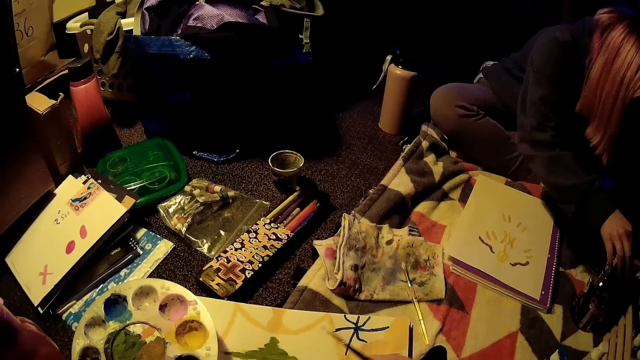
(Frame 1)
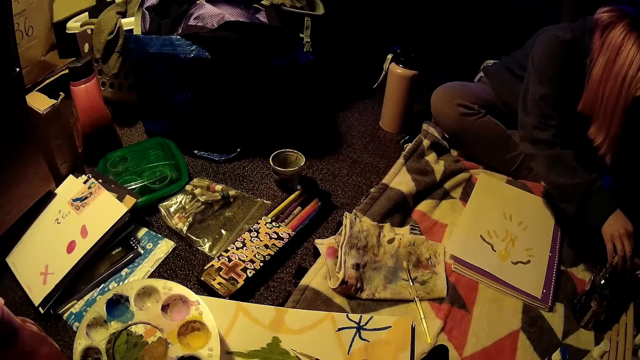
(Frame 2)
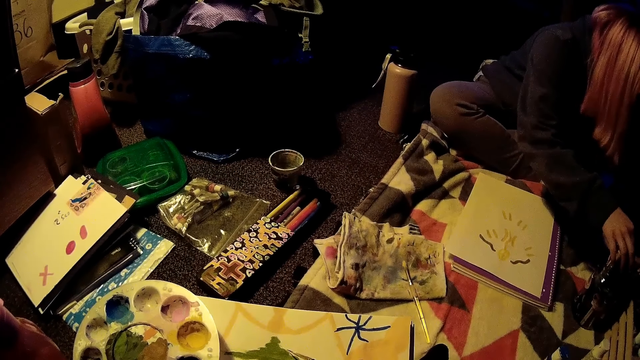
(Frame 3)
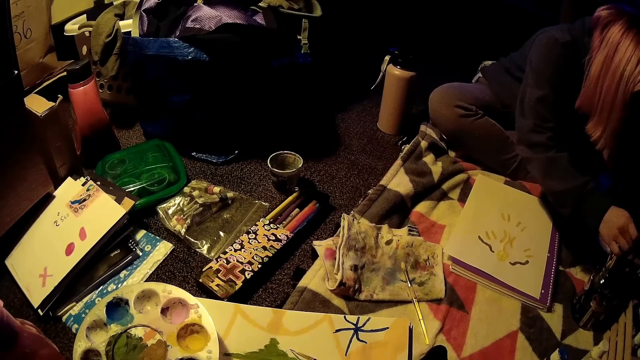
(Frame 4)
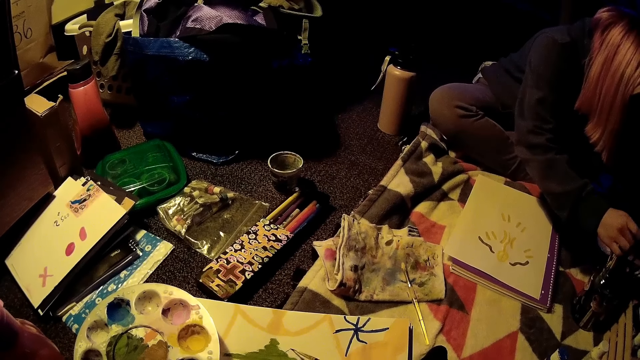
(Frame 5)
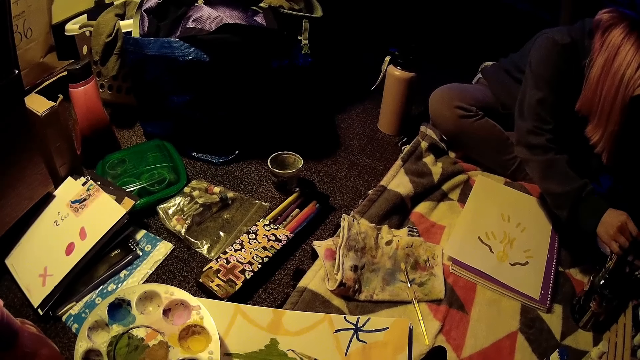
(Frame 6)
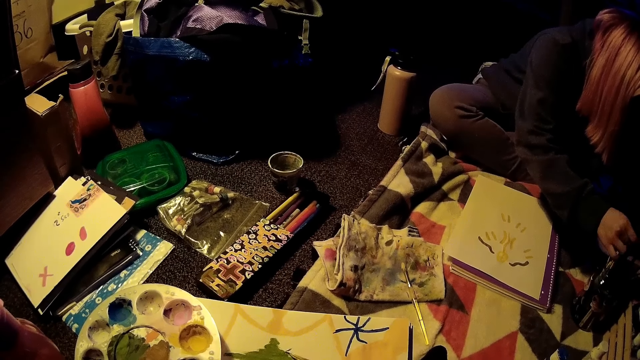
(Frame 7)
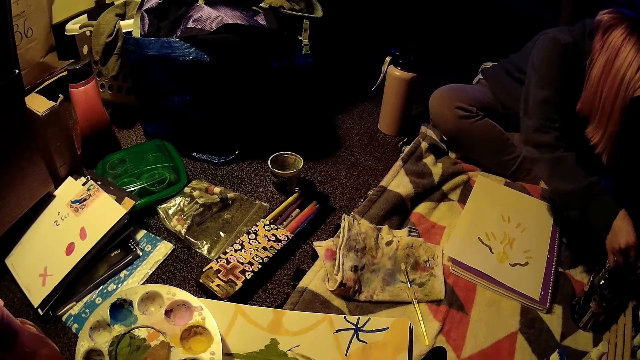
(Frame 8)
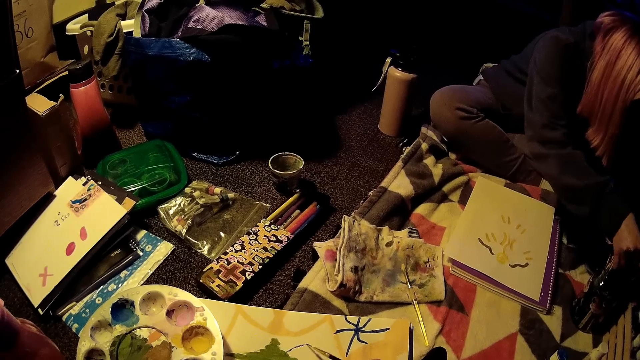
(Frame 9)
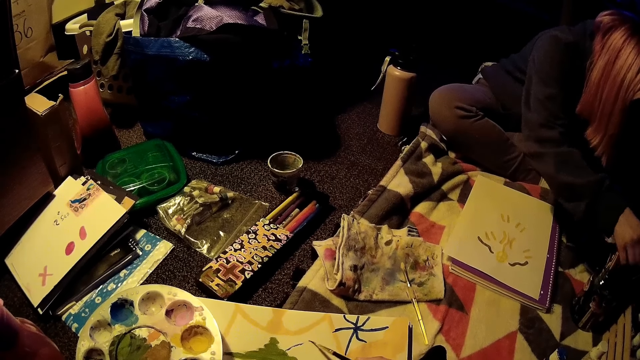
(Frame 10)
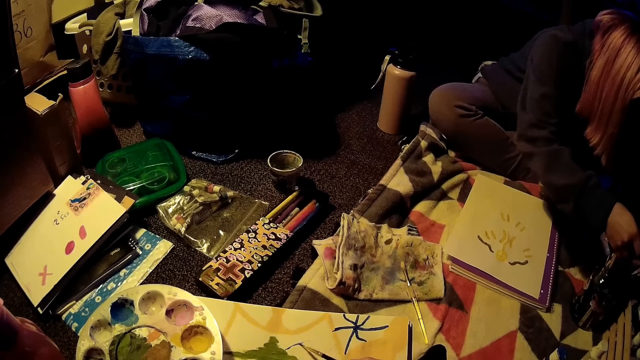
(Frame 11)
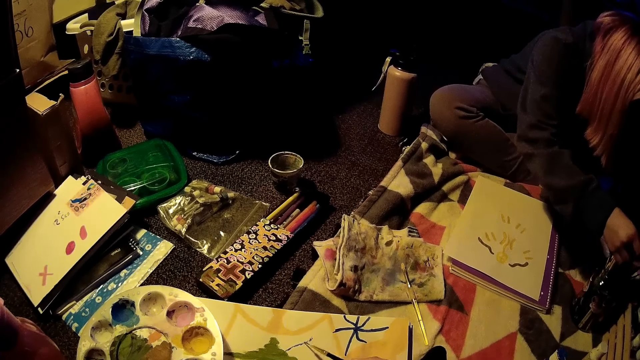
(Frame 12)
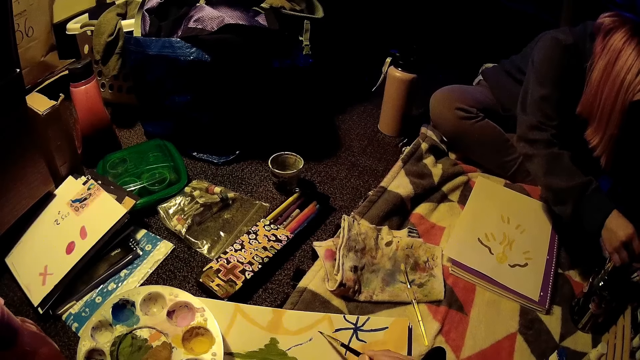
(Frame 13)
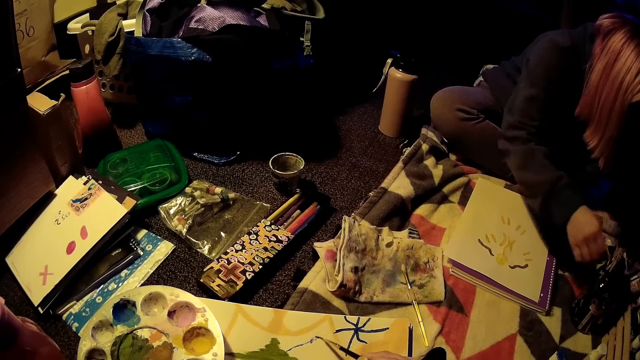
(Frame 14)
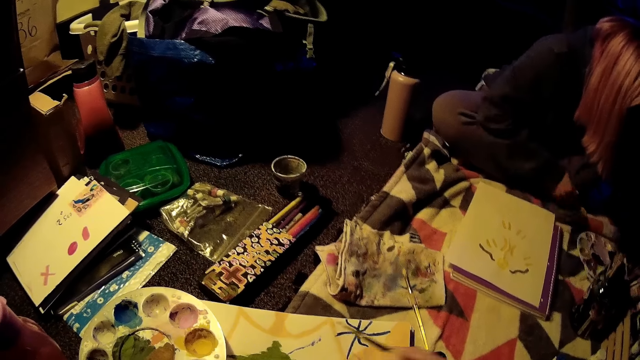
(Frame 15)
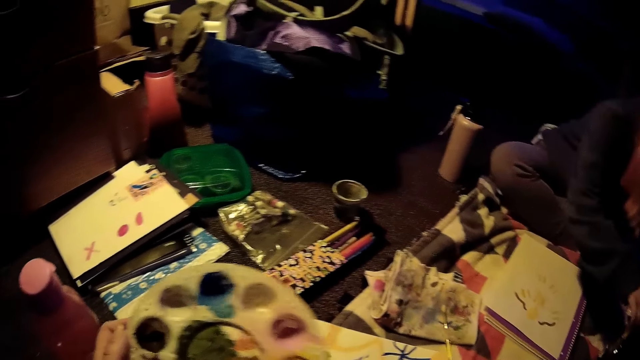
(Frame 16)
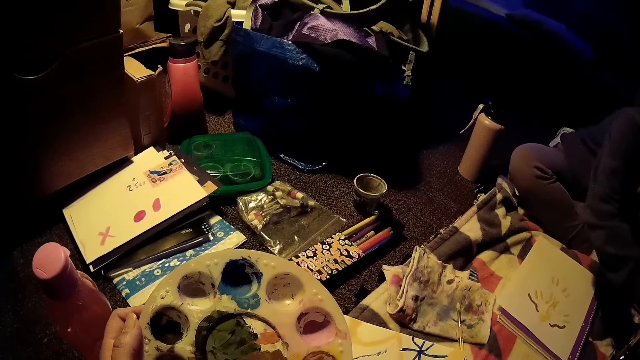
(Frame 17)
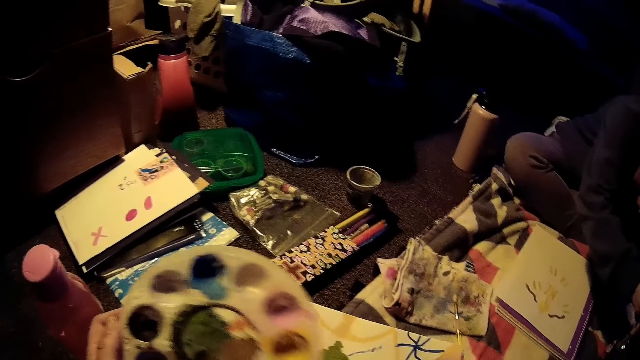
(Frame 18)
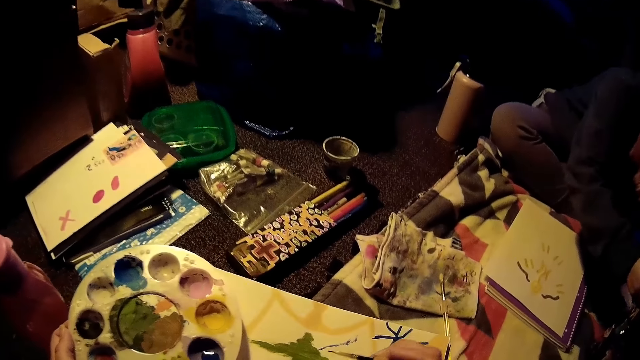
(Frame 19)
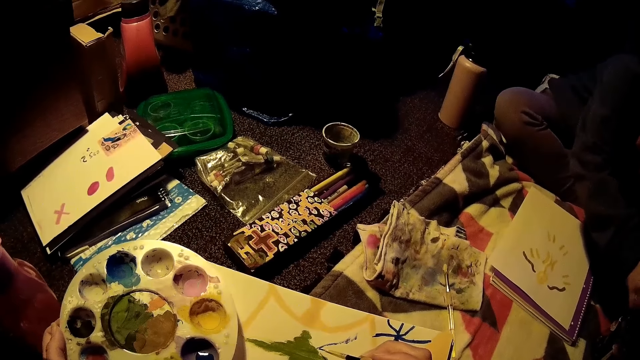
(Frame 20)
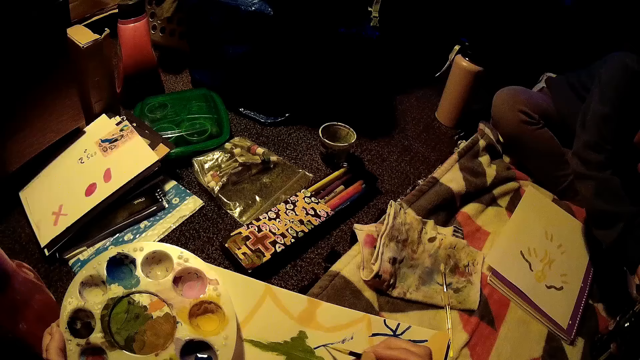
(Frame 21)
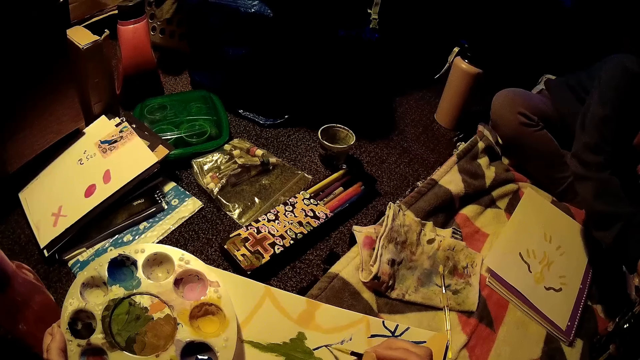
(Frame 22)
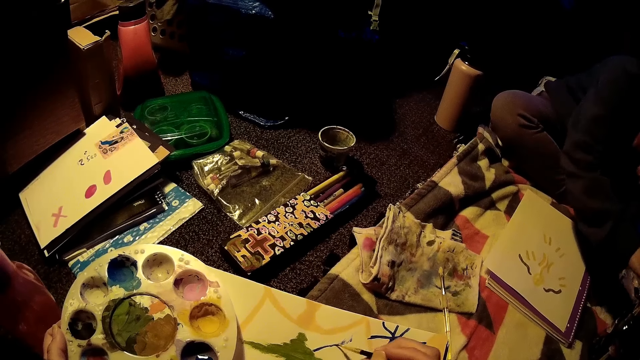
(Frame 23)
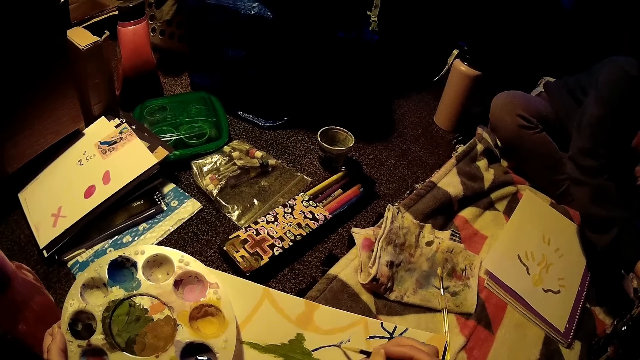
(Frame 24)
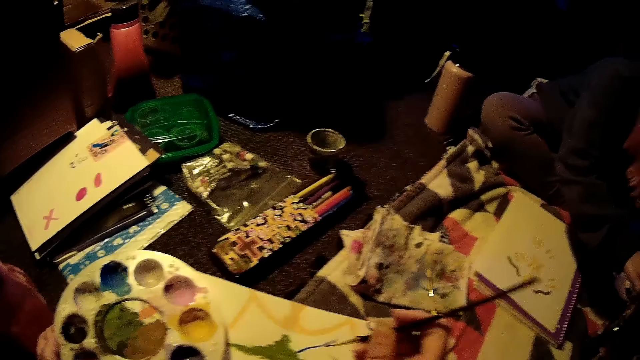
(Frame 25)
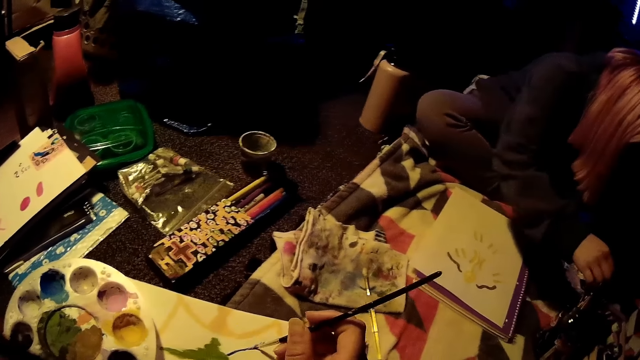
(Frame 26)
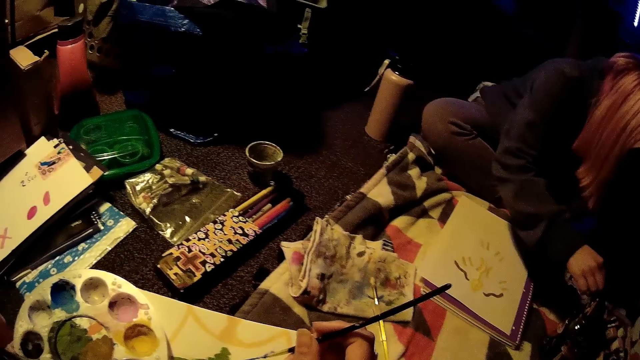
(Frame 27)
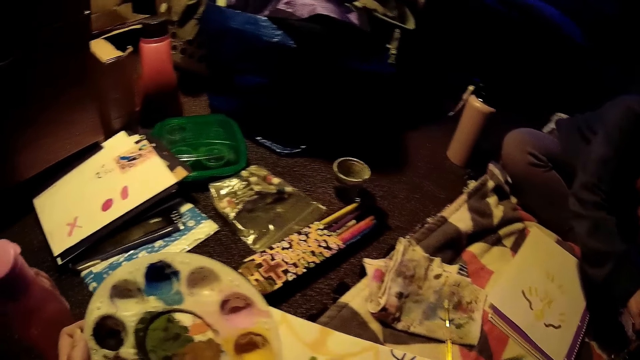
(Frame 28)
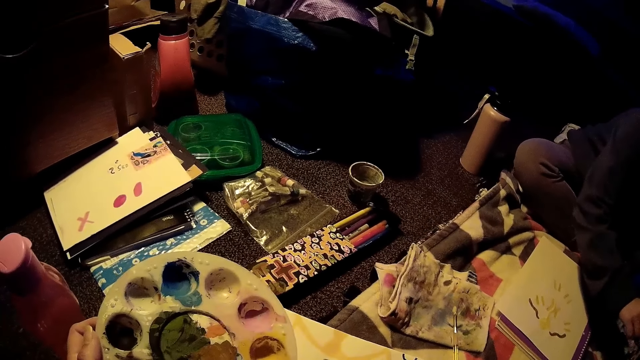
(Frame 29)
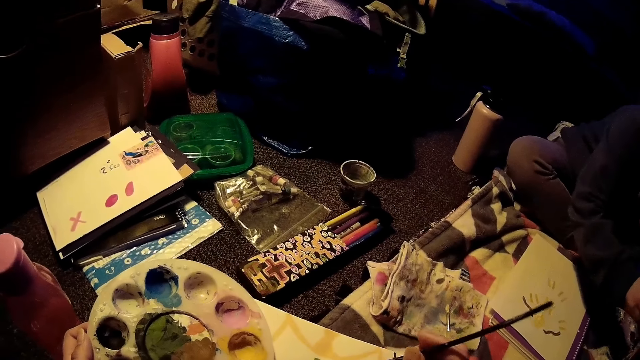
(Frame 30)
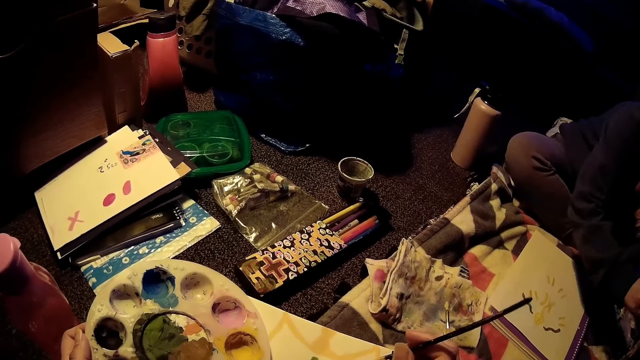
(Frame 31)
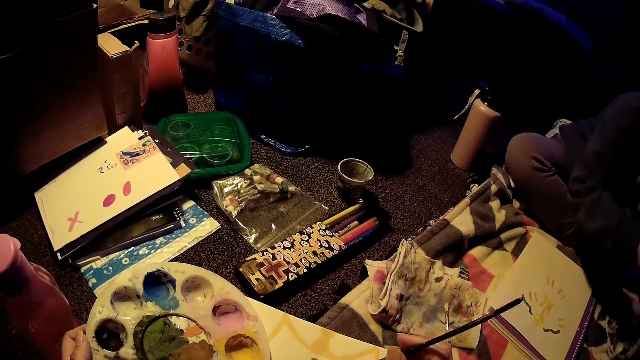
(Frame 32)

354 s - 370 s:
The camera wearer paints on the paper. They move the paint tray. They paint the paper.

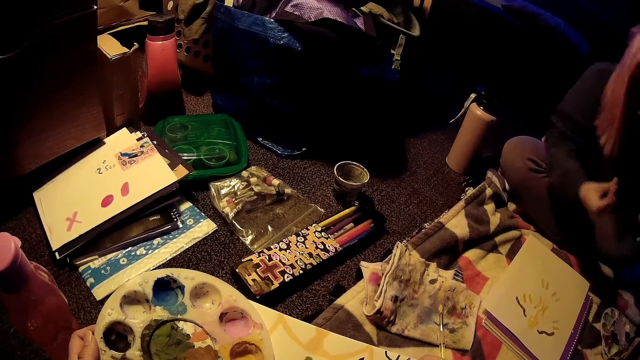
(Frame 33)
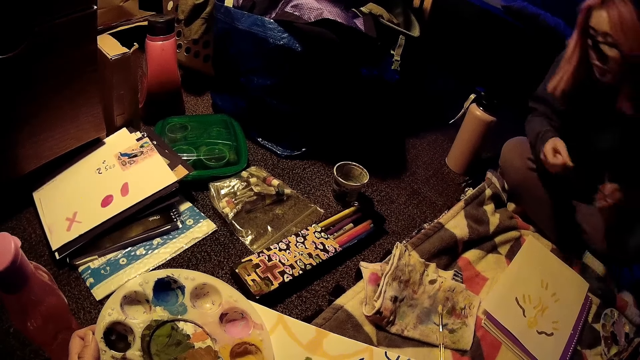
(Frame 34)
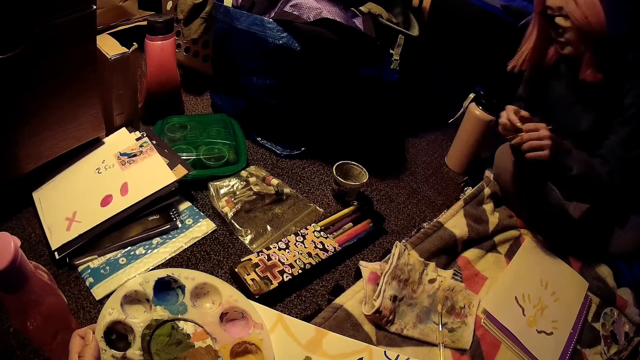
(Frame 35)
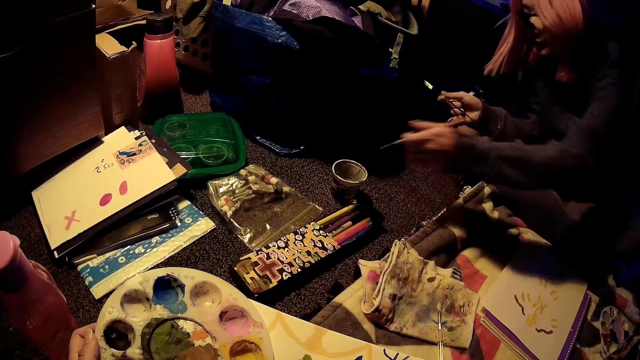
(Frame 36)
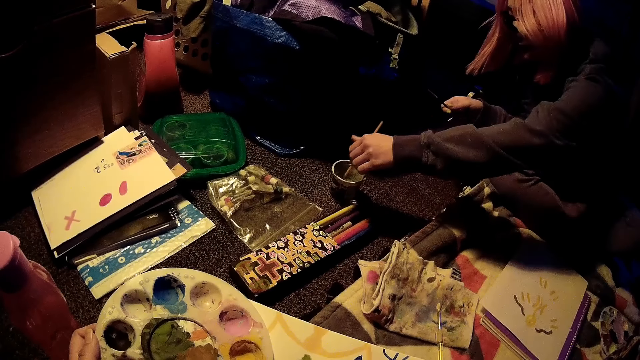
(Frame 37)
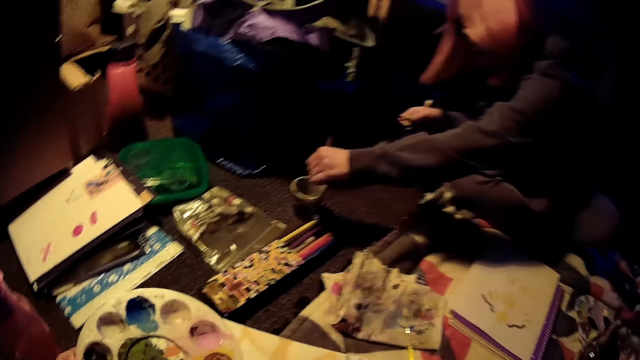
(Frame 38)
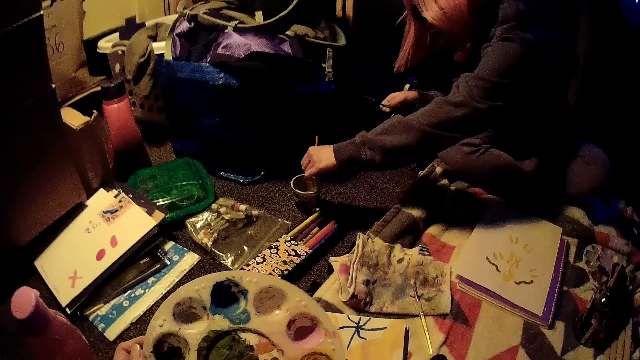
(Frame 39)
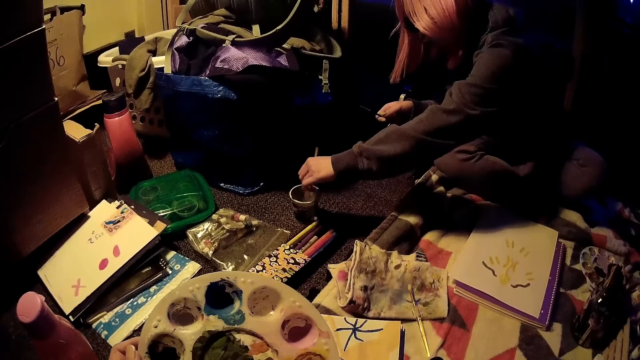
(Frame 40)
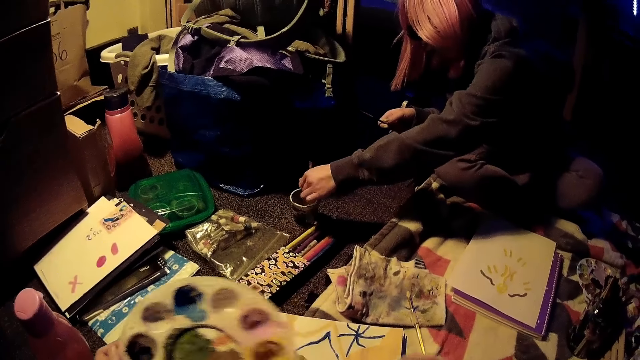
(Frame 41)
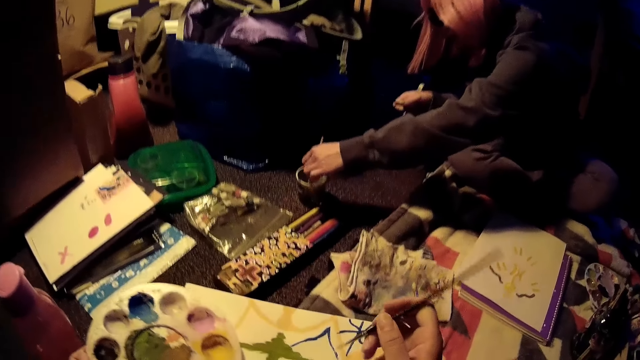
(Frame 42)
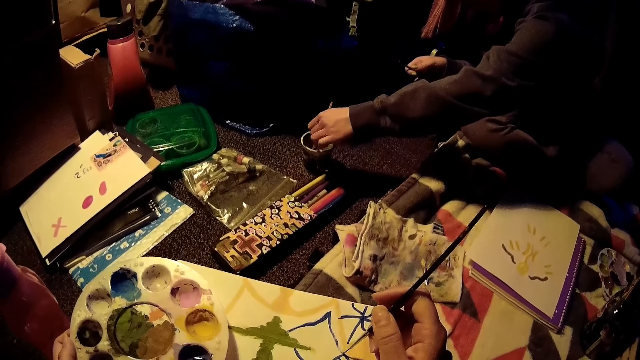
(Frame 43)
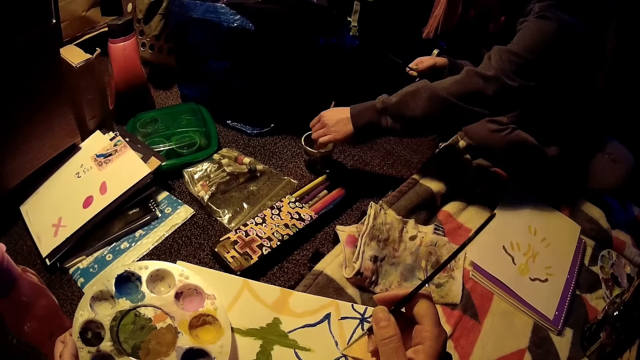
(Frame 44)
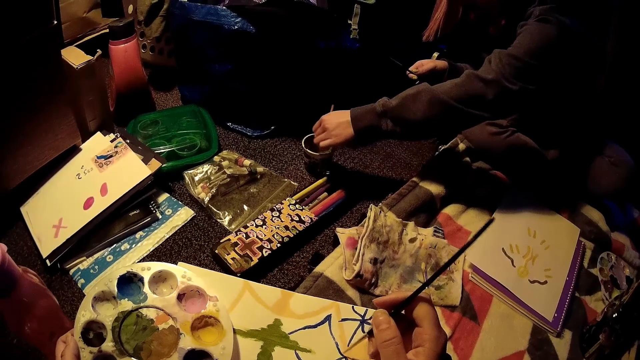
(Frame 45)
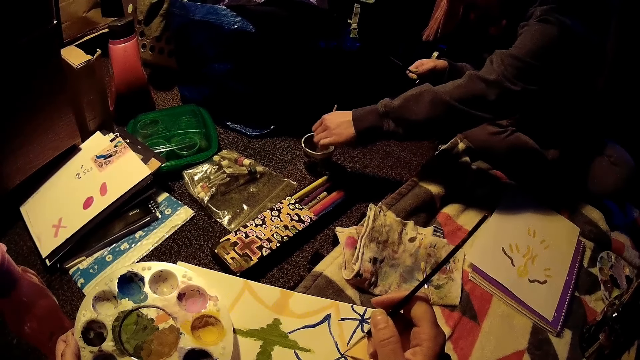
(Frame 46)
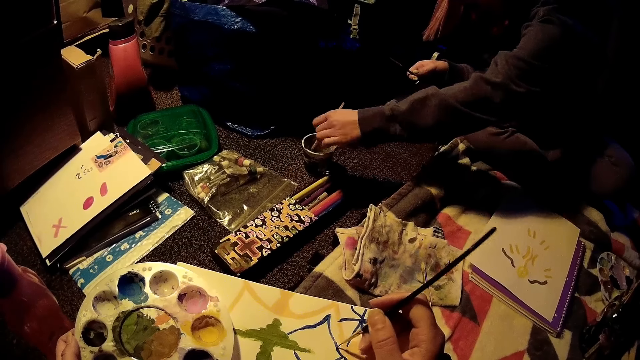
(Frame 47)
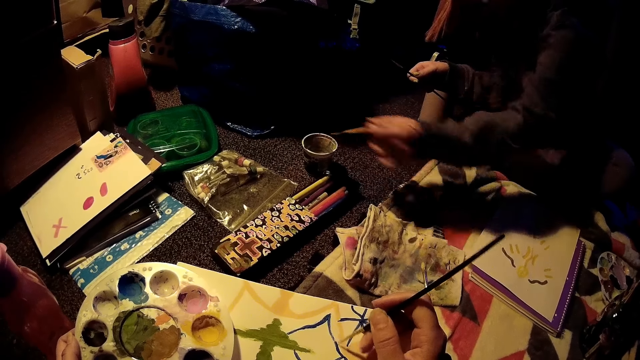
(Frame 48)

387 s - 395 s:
The woman dips the brush in a paint in the tin with her left hand. The camera wearer paints on the paper.
